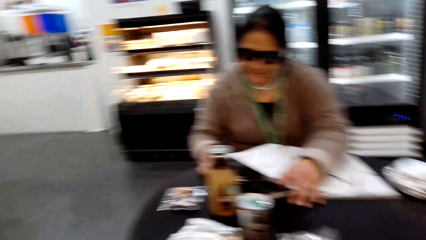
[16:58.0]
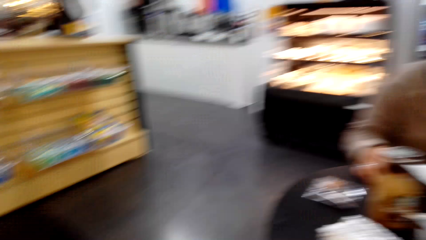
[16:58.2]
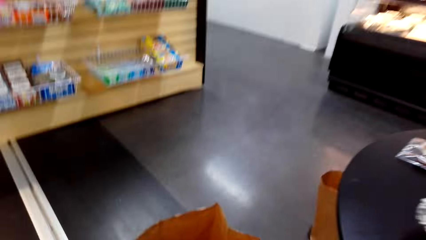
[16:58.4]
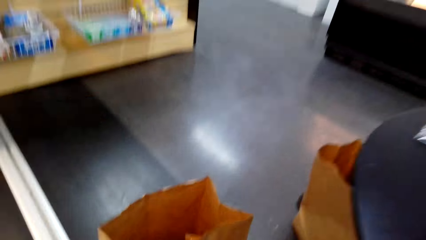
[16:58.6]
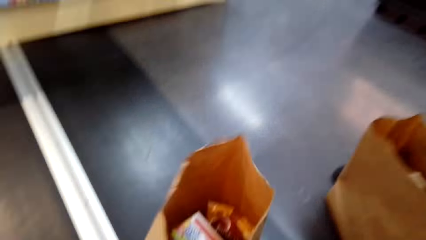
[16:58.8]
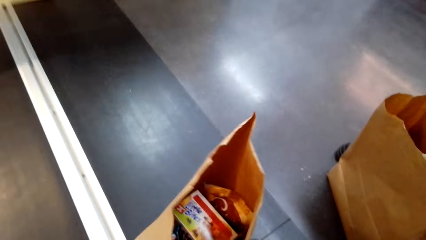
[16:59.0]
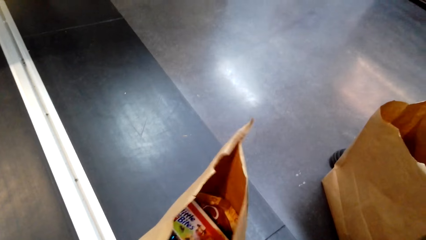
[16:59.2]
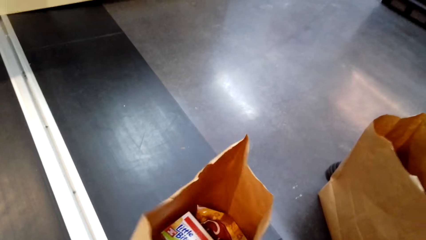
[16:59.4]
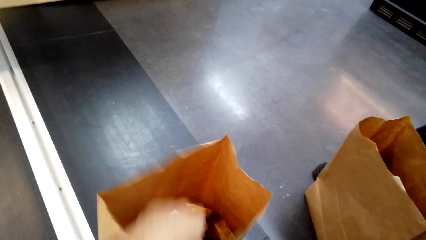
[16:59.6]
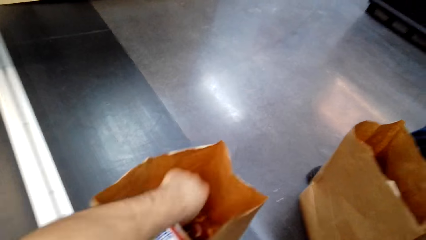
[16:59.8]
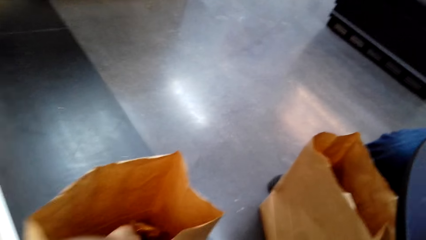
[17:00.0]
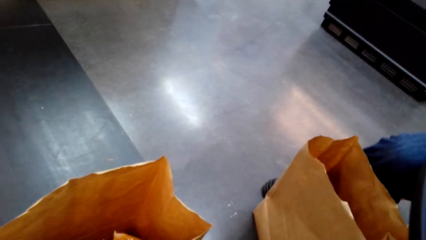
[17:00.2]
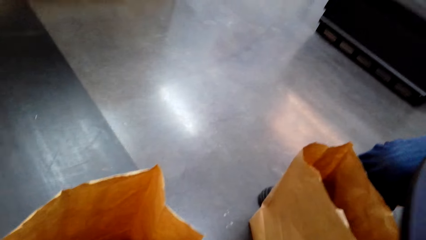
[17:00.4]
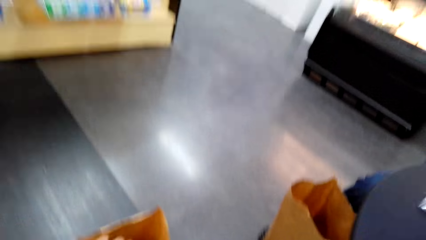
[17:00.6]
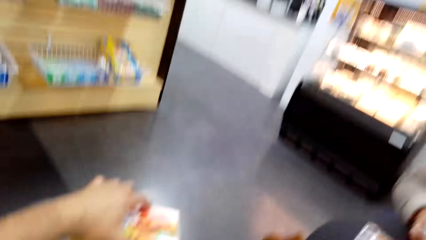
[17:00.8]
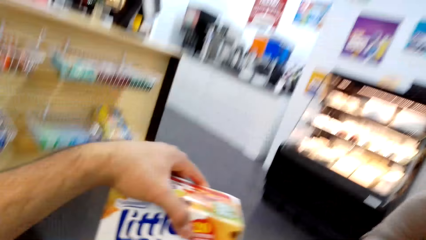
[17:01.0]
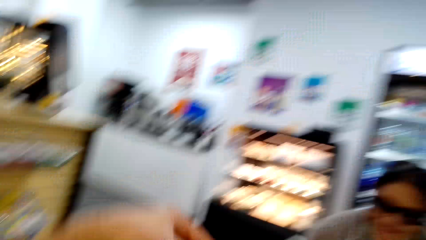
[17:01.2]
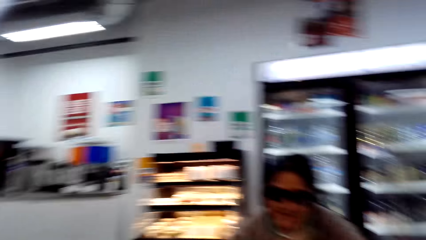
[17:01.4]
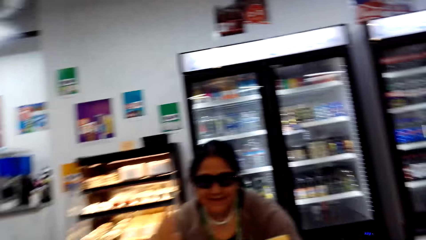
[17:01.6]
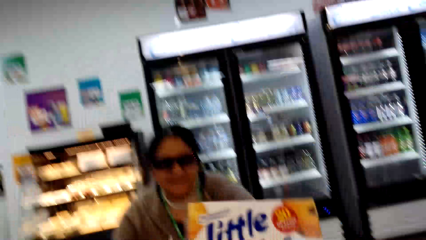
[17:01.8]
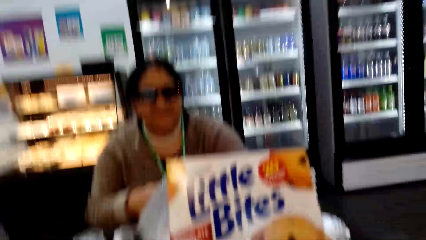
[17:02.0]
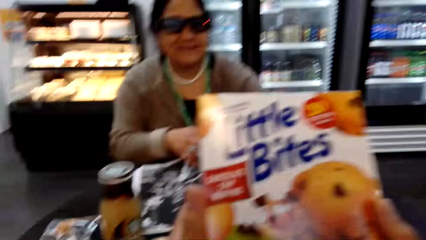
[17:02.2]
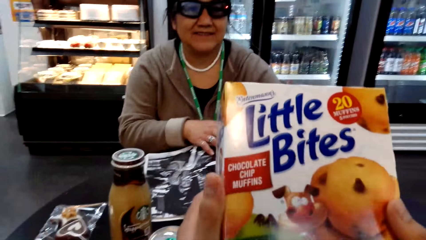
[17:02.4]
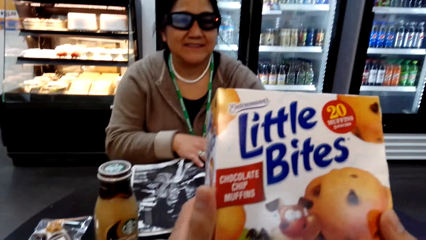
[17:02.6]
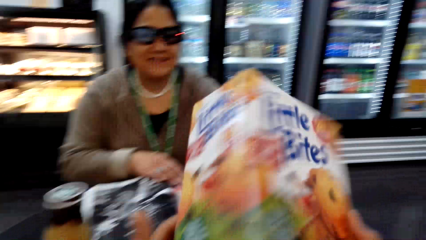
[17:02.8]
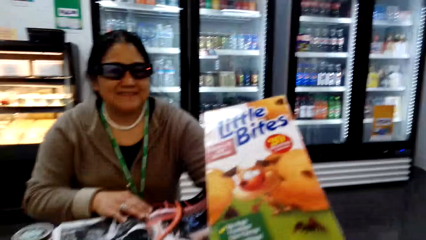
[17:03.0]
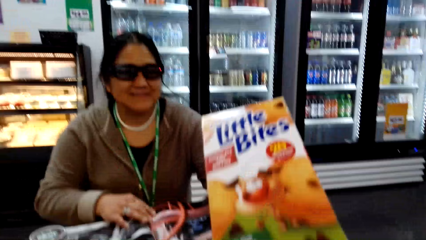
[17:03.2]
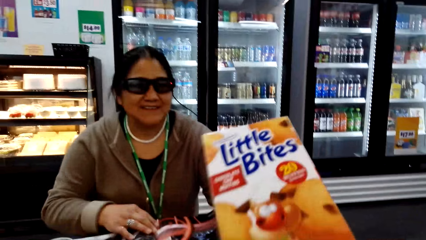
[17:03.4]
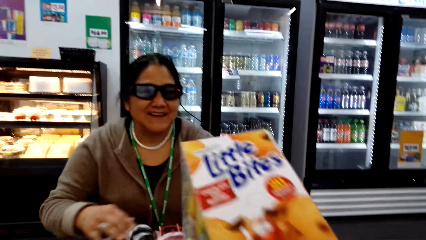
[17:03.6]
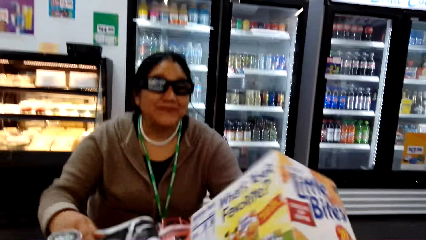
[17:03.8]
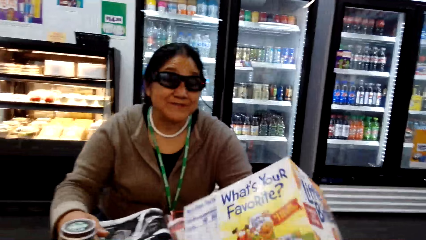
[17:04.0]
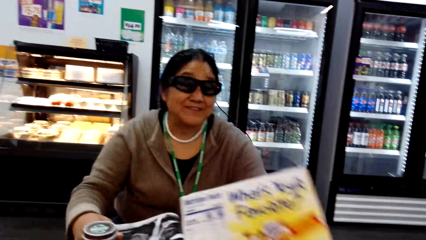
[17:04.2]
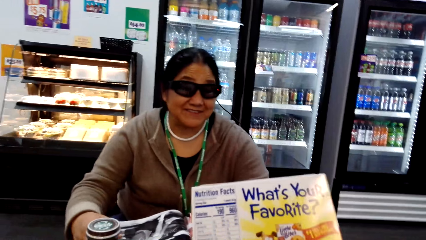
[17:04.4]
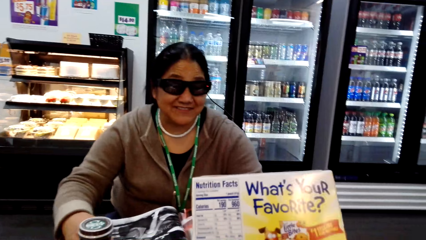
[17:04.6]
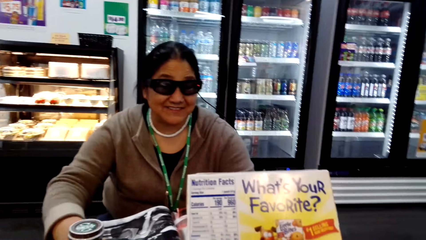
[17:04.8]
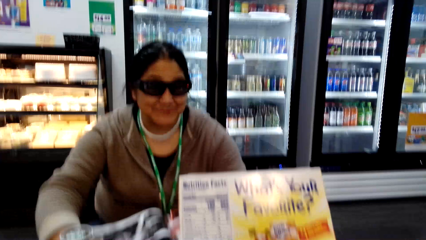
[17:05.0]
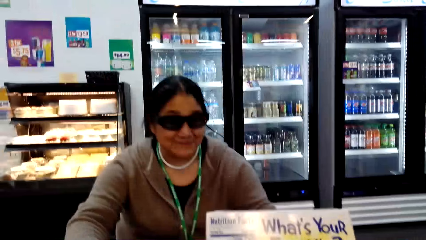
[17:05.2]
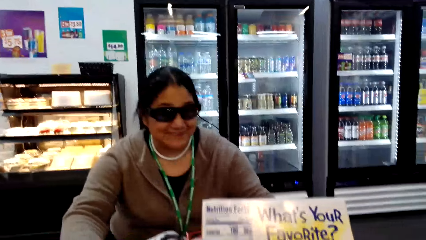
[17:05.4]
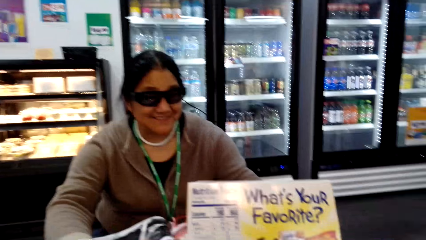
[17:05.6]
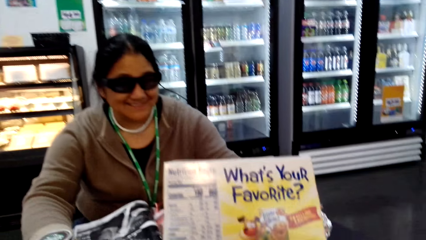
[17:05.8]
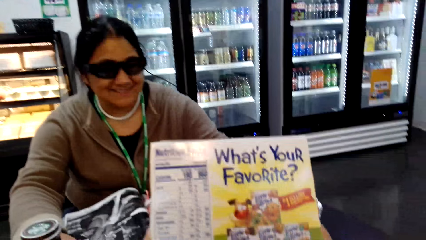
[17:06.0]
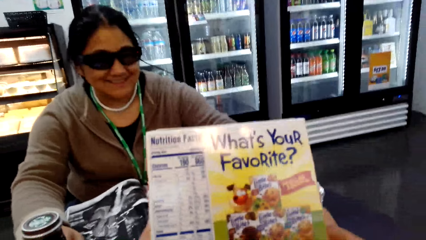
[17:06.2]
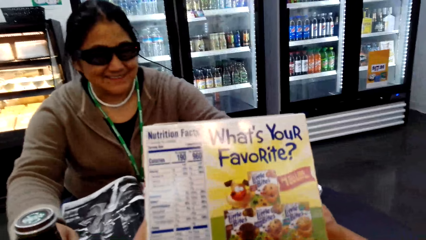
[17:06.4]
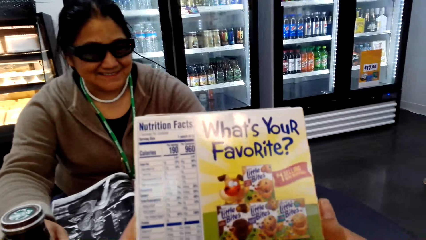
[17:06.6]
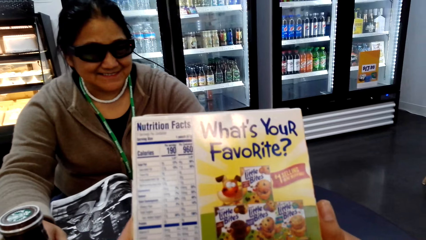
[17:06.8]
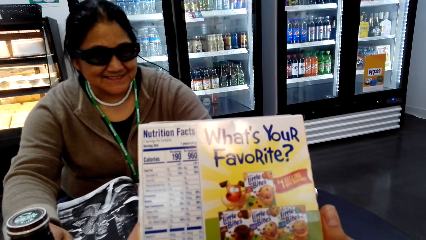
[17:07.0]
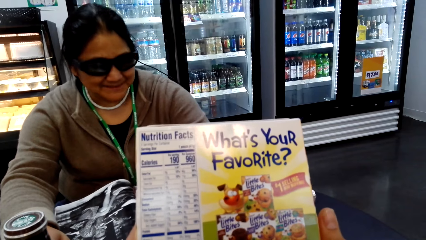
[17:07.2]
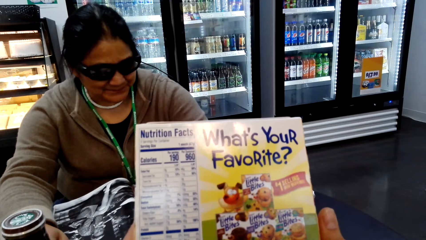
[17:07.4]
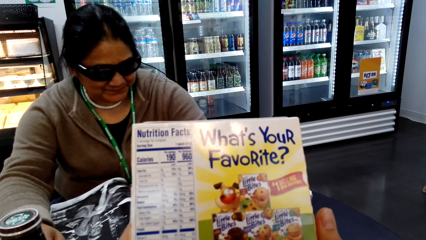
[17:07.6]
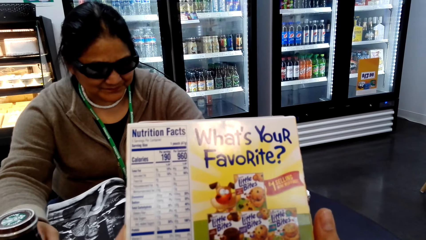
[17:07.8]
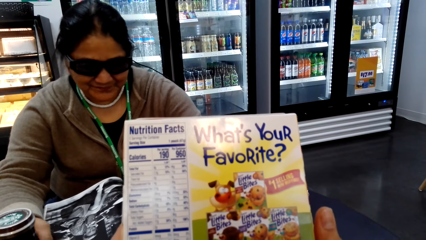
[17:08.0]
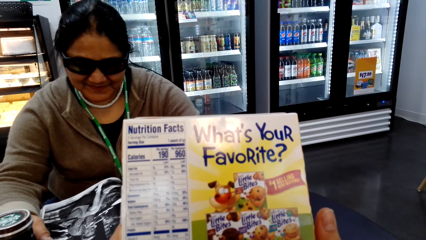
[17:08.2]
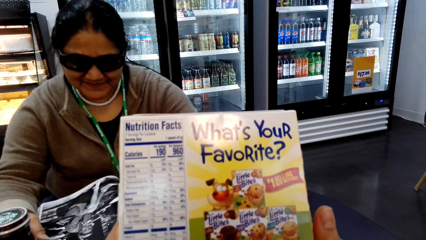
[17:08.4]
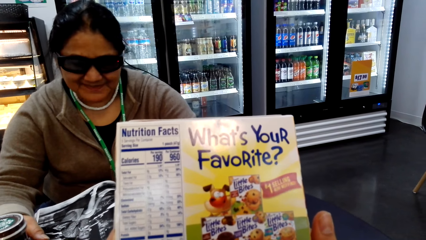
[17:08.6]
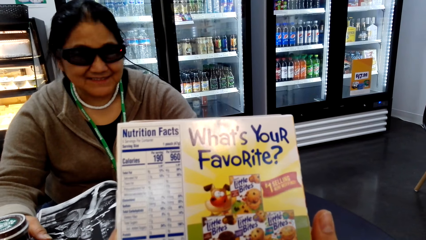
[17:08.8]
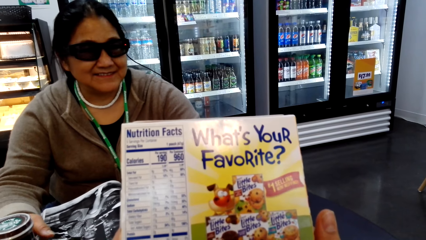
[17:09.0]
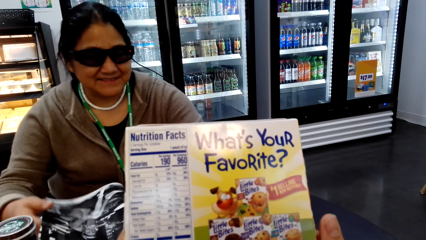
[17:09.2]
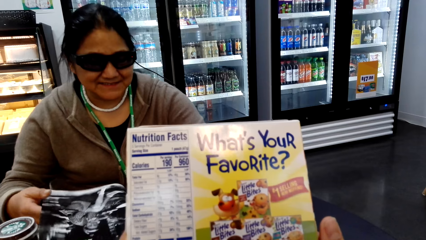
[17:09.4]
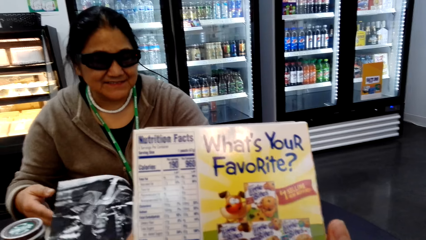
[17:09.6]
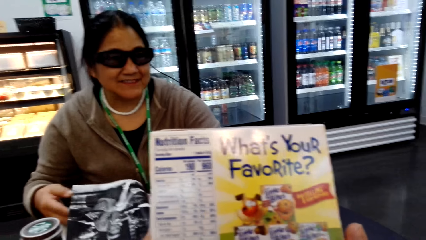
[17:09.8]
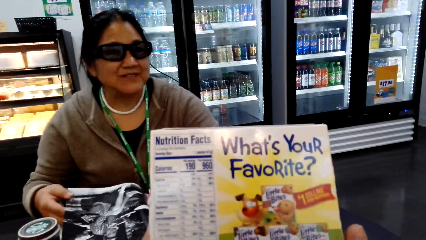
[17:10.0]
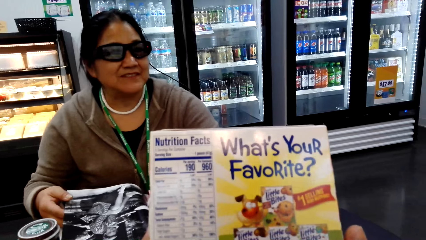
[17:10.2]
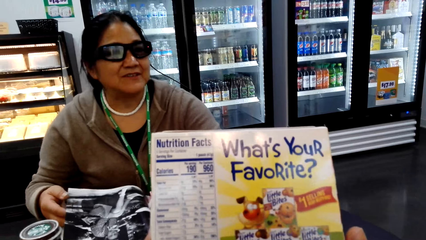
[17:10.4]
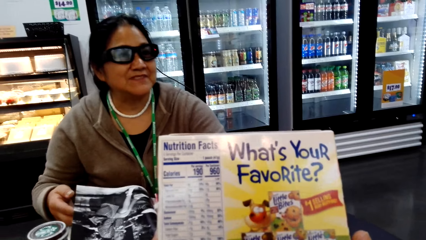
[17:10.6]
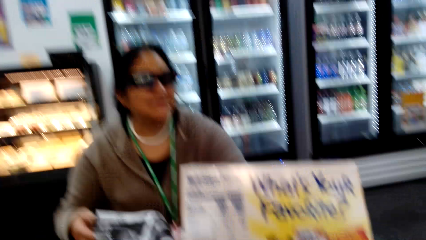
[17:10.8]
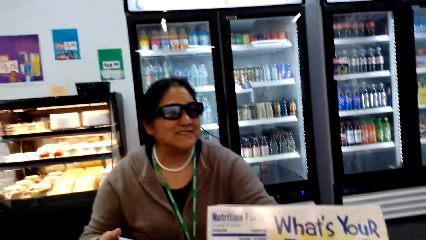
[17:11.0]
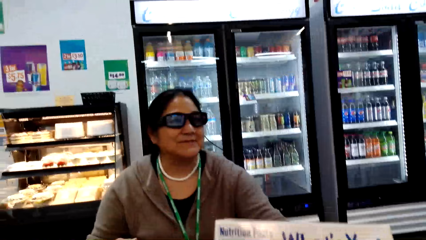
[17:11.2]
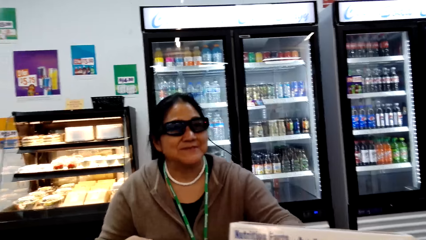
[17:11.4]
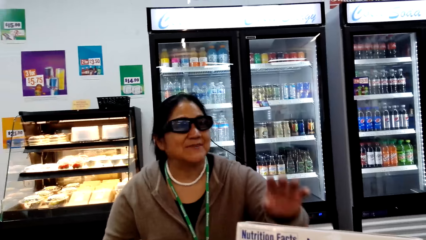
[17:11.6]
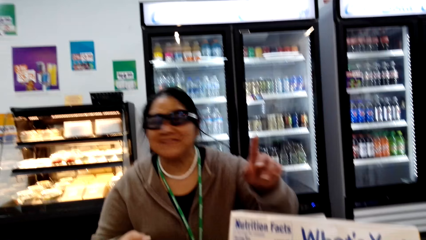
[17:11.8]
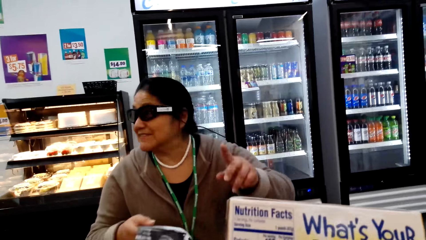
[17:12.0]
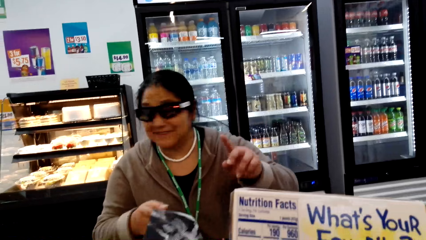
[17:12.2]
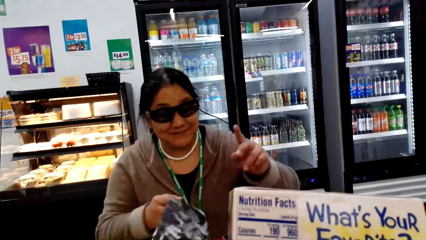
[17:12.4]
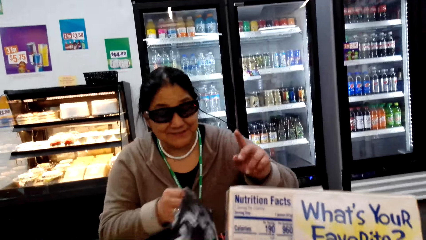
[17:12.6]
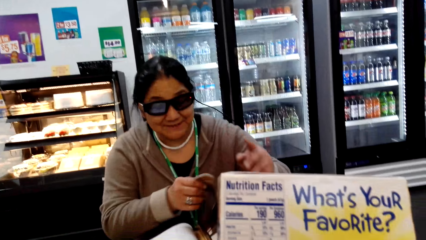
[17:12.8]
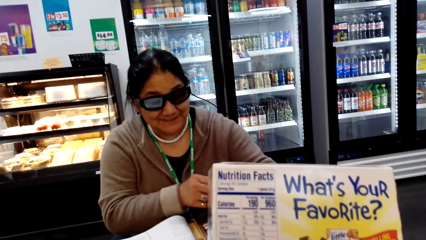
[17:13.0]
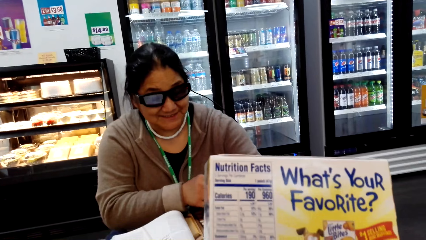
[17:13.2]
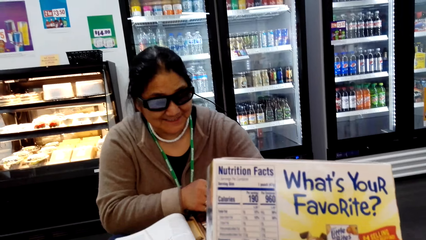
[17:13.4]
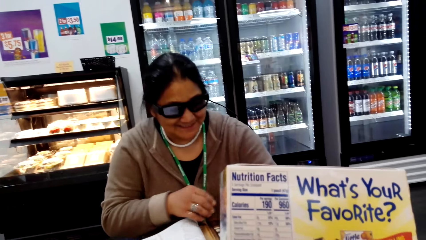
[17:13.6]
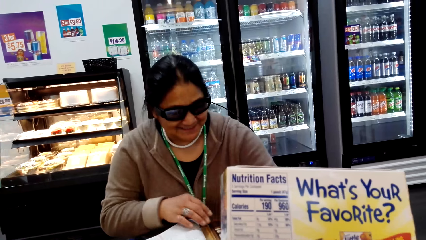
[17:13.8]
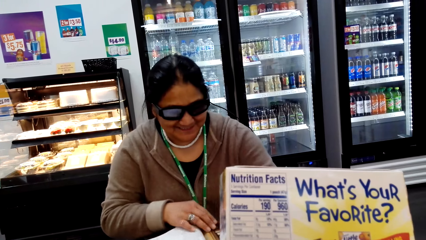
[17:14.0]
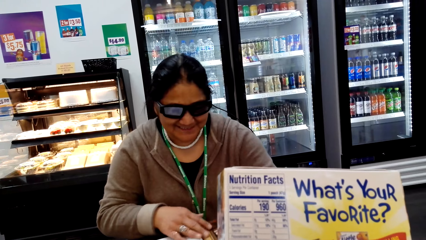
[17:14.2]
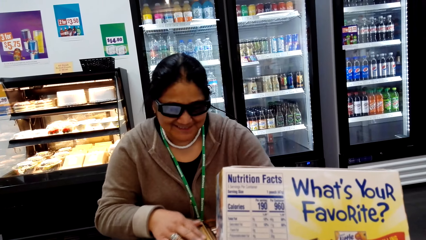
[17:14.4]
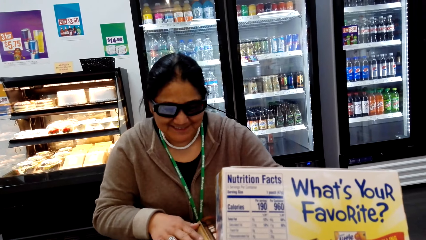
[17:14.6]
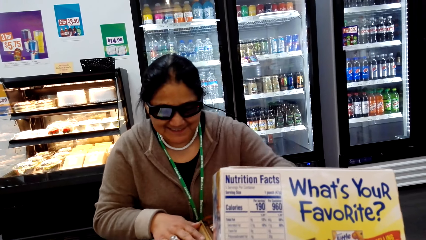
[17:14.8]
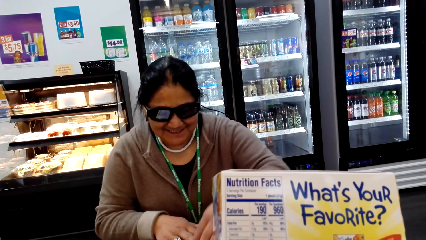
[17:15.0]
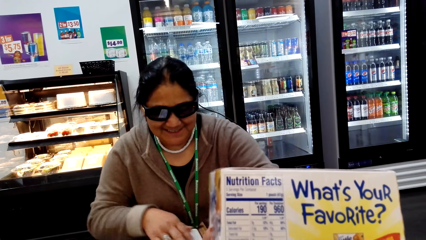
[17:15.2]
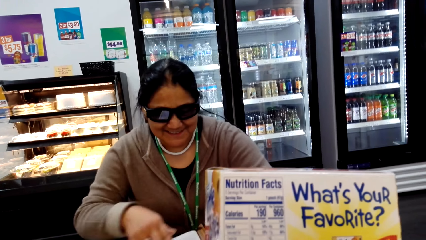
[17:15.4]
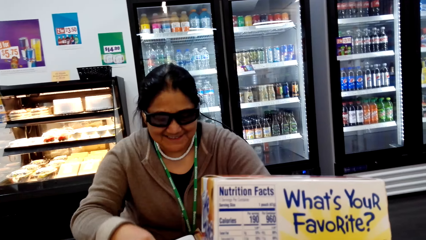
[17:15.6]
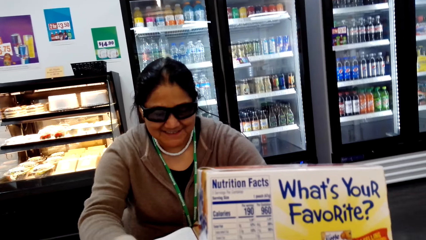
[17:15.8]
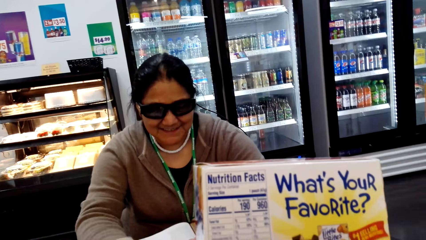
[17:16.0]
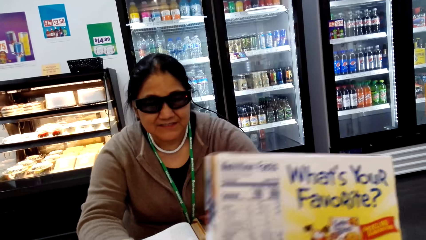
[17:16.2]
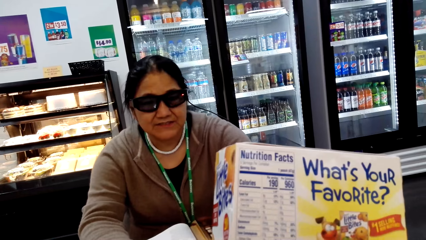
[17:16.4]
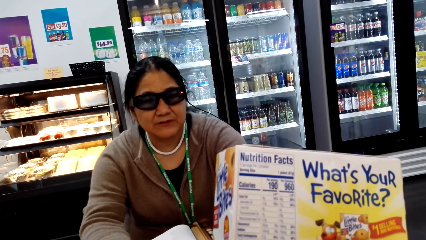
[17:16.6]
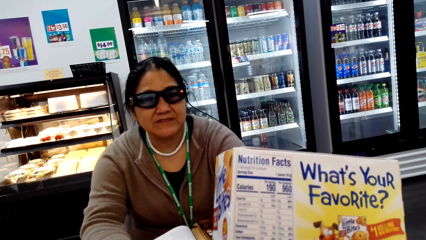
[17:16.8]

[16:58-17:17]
The camera wearer picks a packet of little bites from the shopping bag. They look at the packet of little bites. A woman points at the camera wearer. The woman converses with the camera wearer. The woman turns the page.
